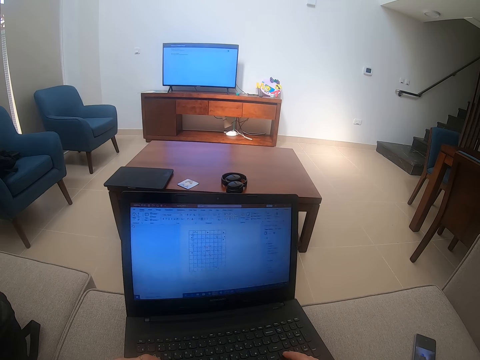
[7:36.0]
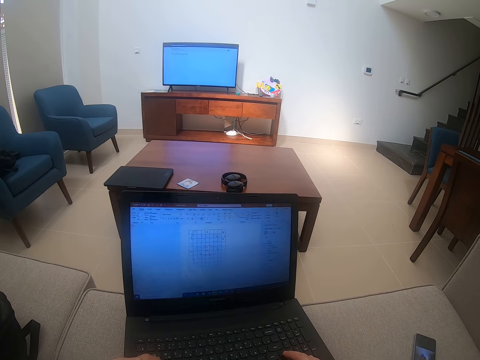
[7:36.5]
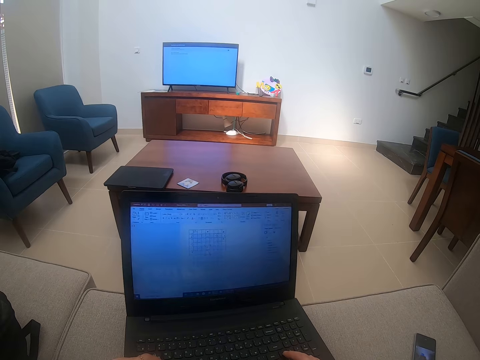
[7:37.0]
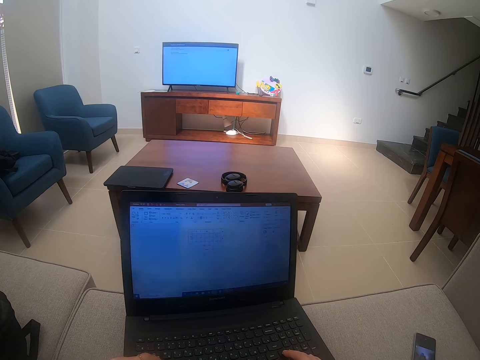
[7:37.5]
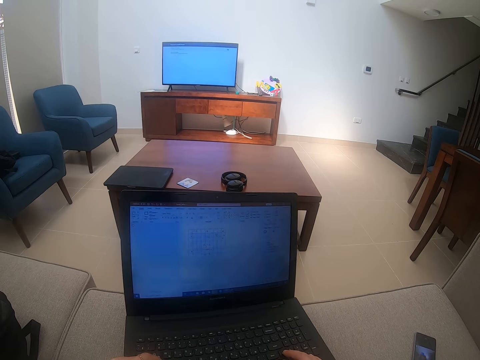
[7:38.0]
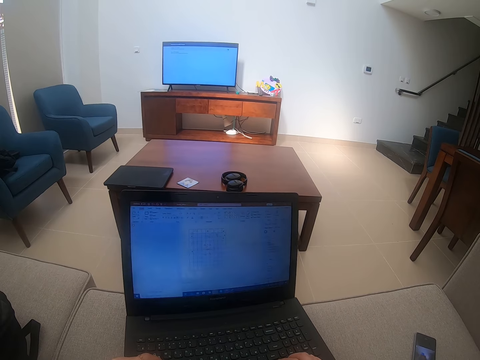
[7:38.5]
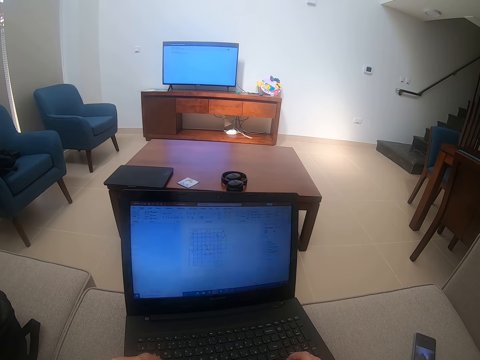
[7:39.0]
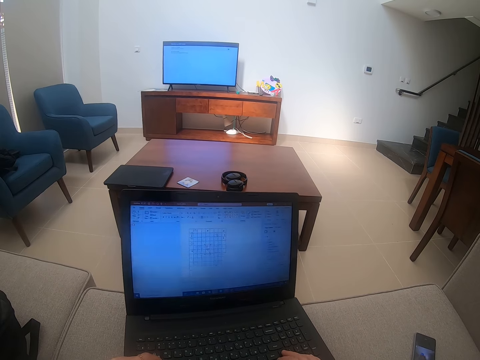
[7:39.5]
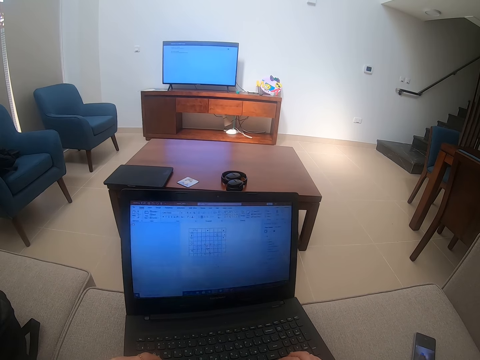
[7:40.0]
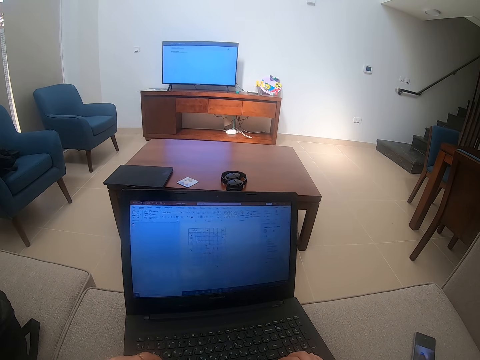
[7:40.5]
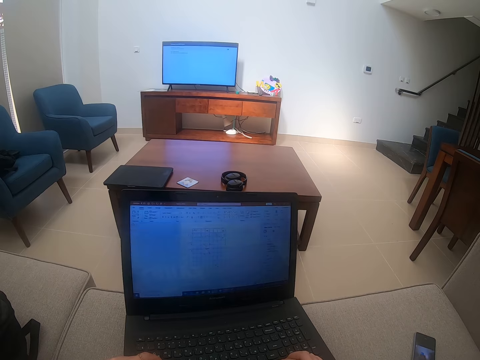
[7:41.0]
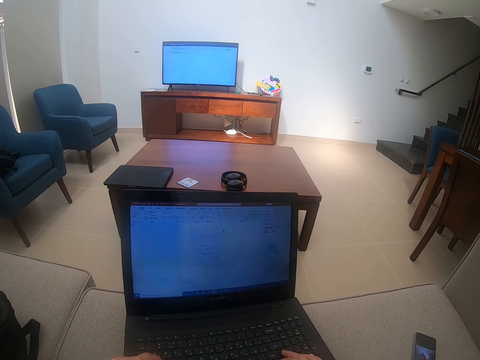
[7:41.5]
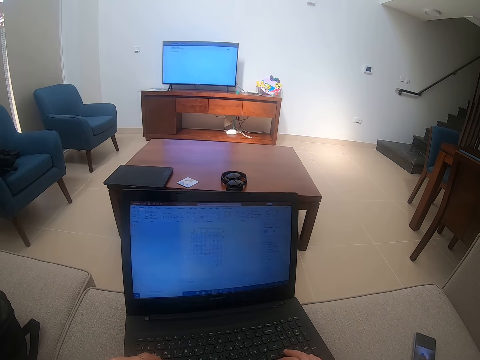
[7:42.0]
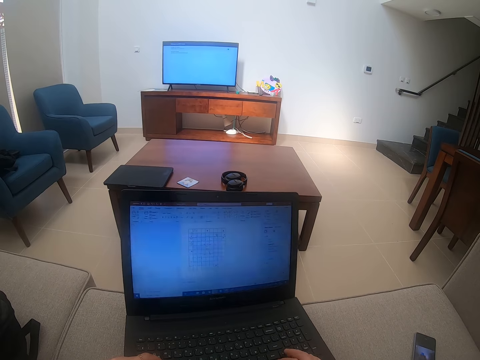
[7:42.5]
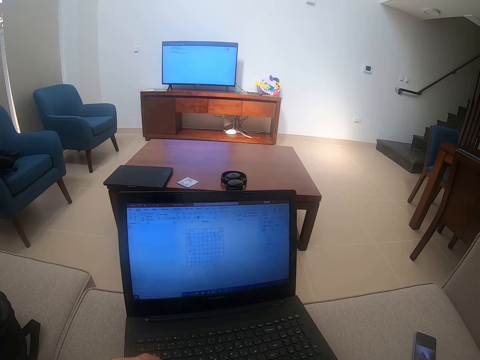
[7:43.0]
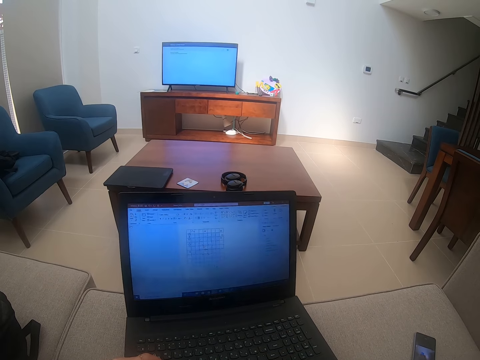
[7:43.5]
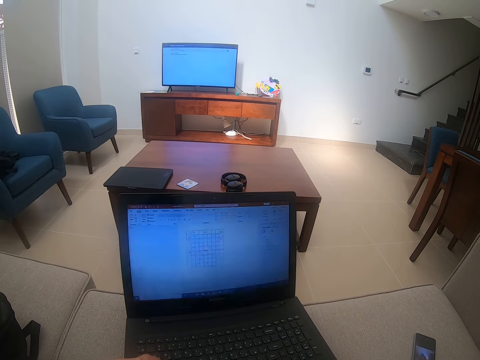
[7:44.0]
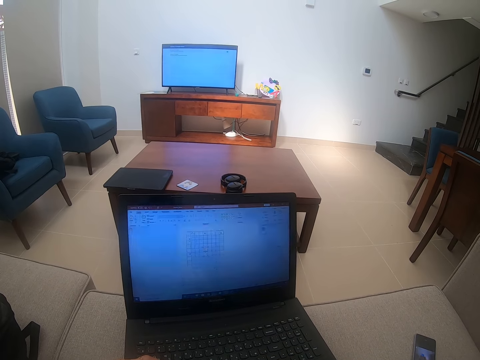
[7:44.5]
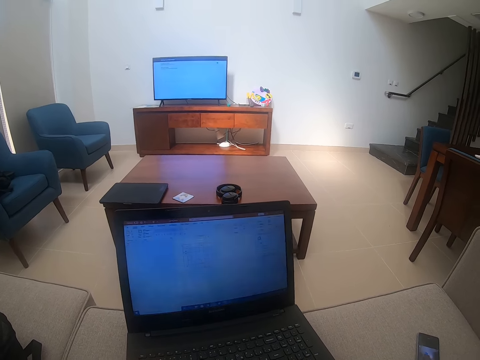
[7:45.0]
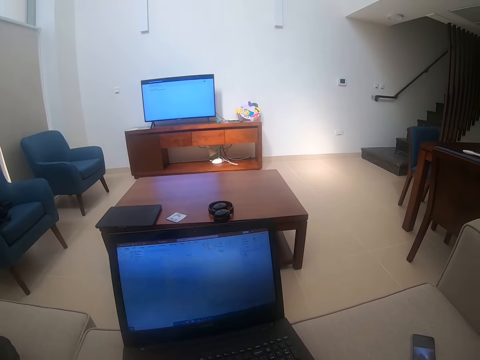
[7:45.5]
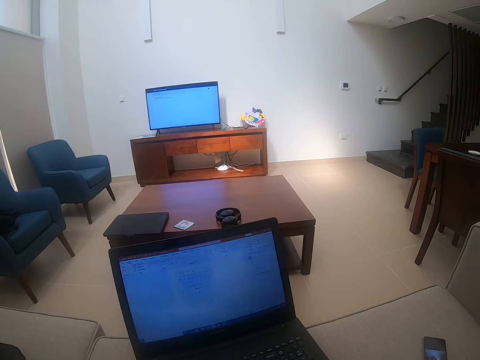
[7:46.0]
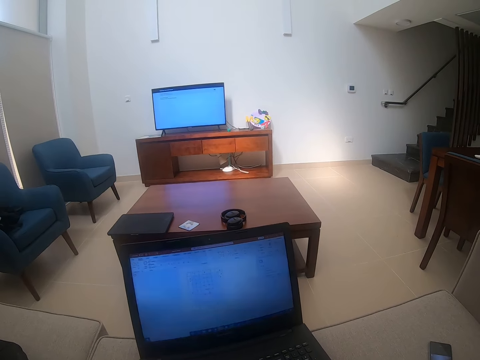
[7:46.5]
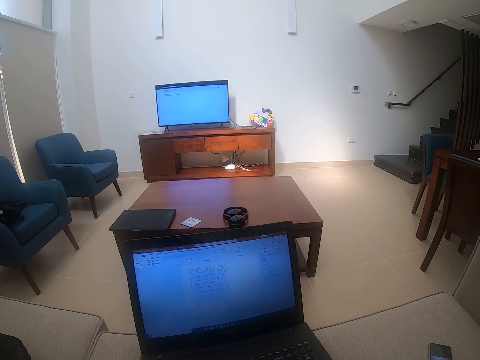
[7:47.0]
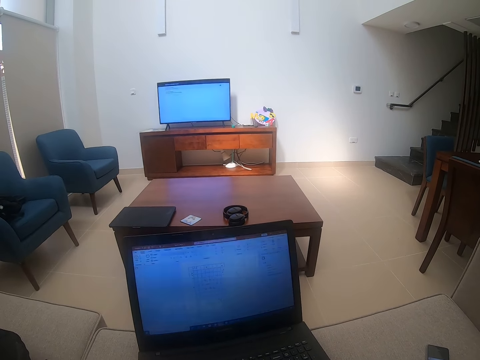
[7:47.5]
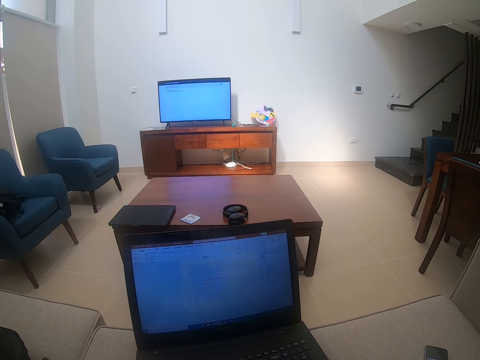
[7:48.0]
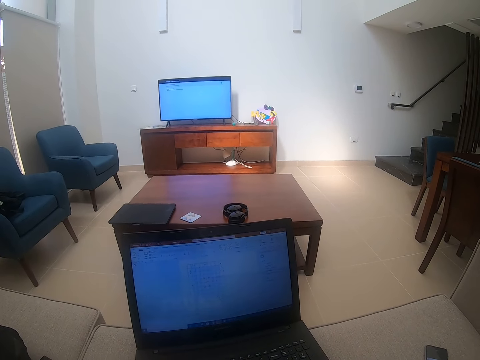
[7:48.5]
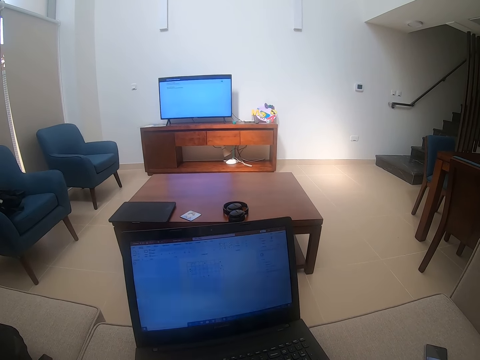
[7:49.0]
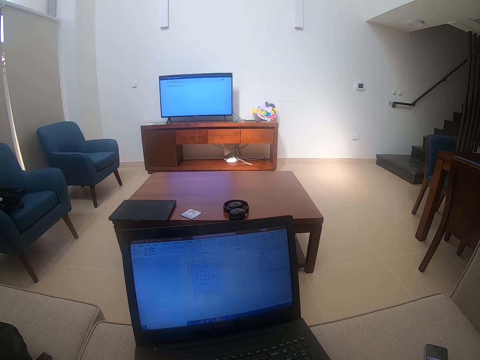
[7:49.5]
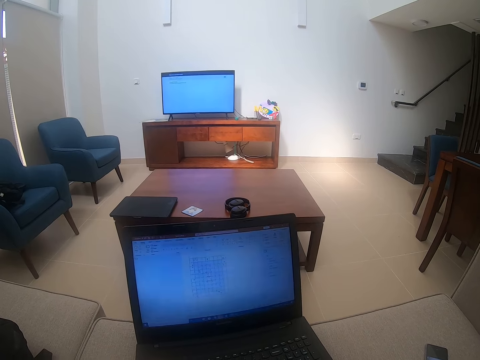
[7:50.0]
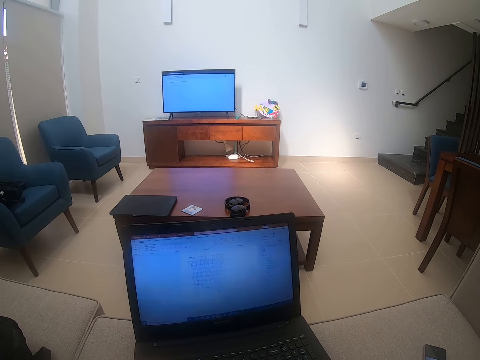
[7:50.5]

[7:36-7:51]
The camera wearer watches the background.

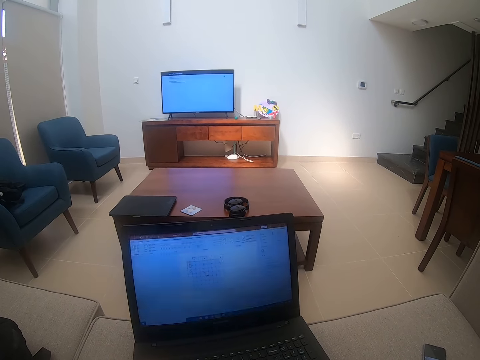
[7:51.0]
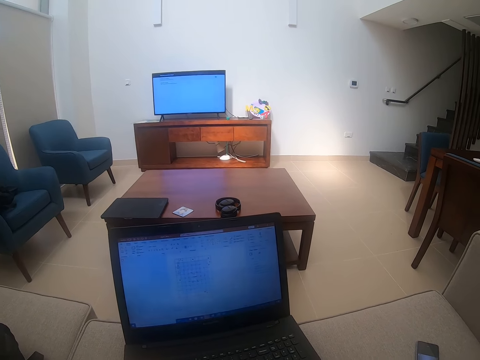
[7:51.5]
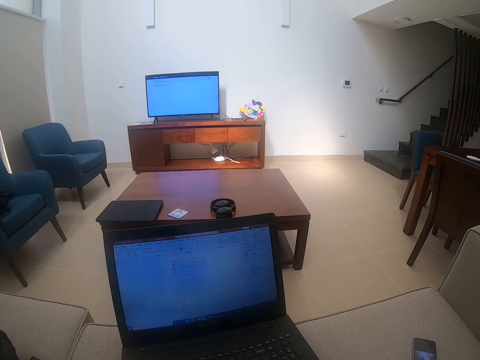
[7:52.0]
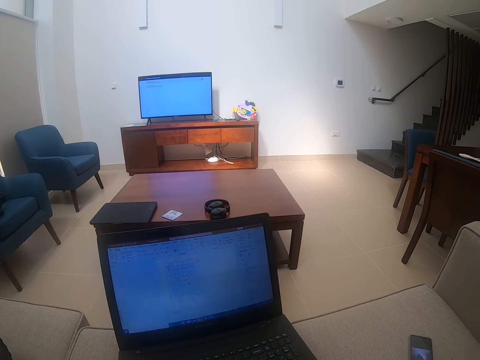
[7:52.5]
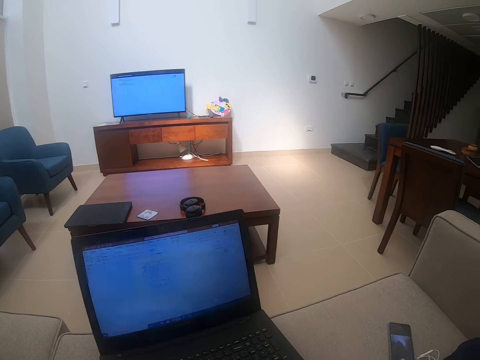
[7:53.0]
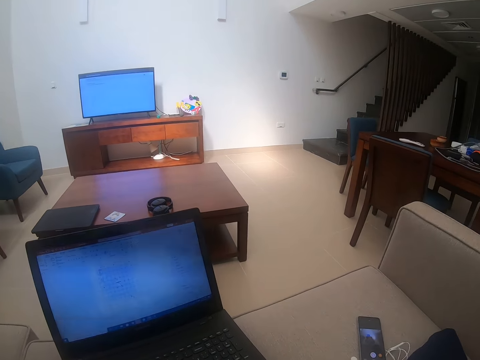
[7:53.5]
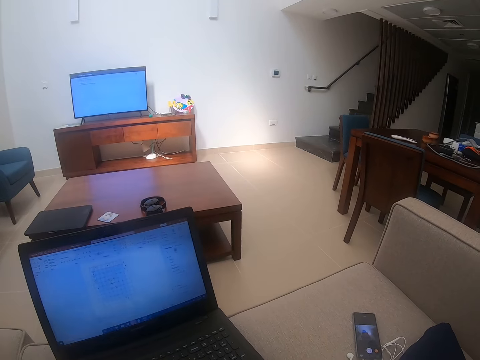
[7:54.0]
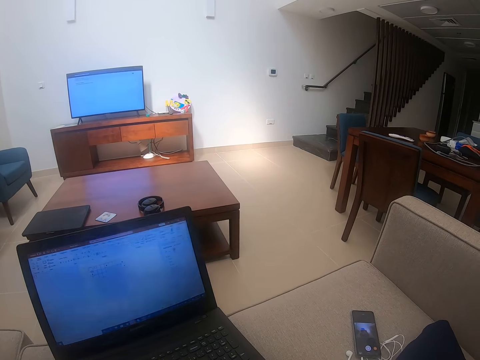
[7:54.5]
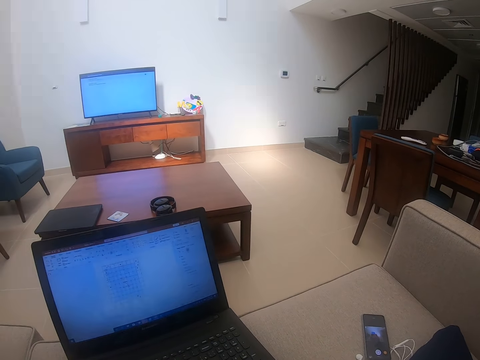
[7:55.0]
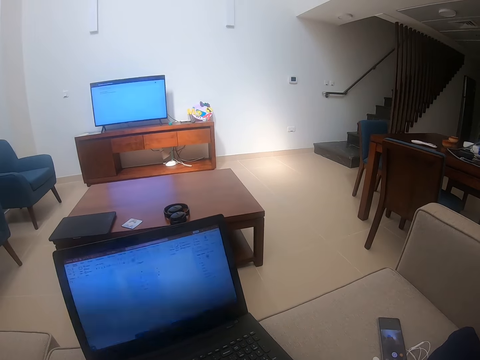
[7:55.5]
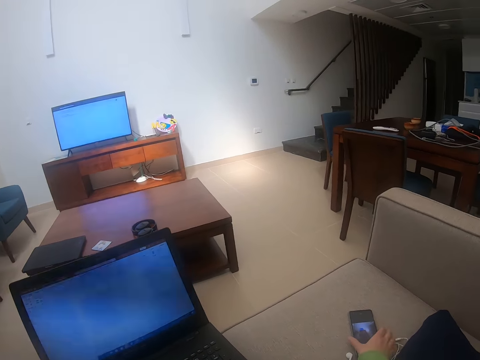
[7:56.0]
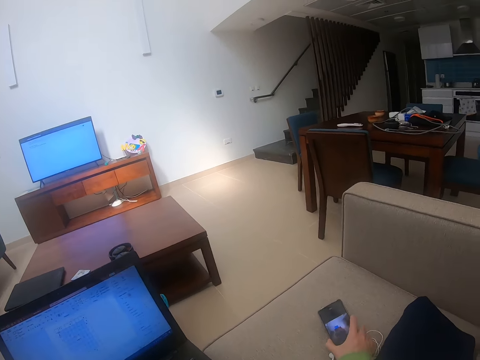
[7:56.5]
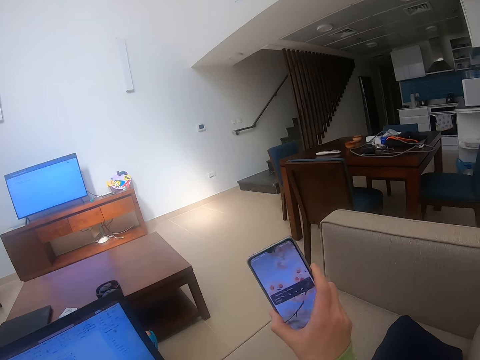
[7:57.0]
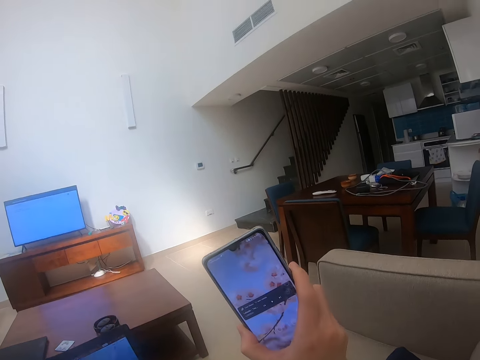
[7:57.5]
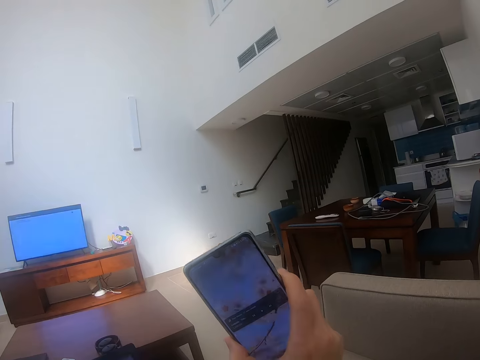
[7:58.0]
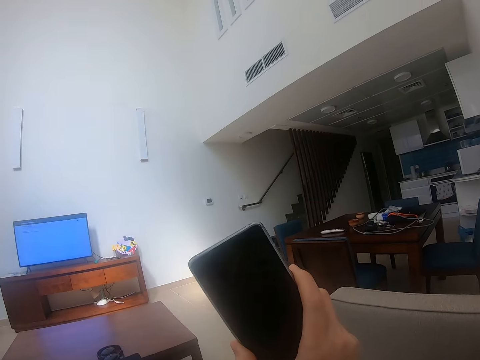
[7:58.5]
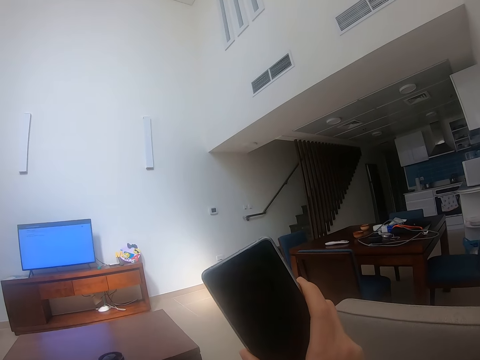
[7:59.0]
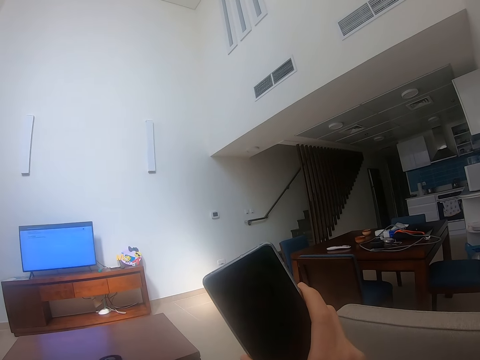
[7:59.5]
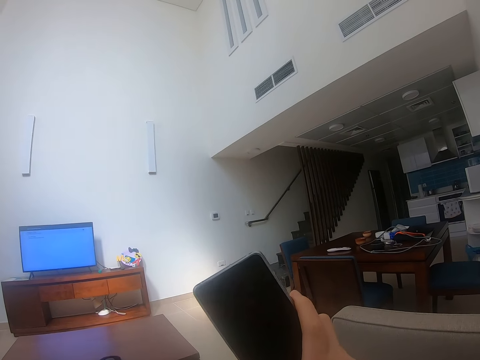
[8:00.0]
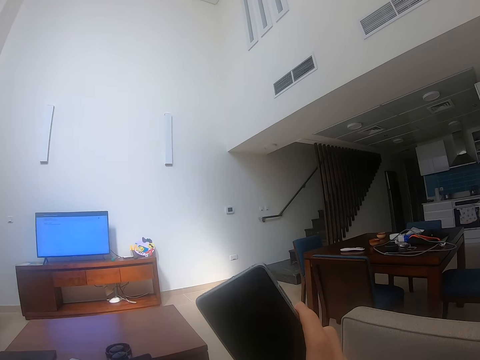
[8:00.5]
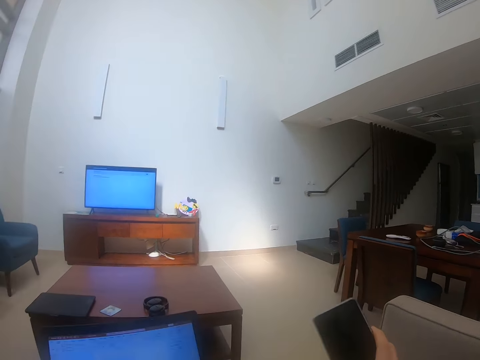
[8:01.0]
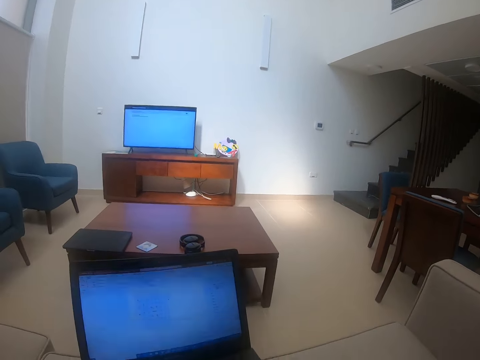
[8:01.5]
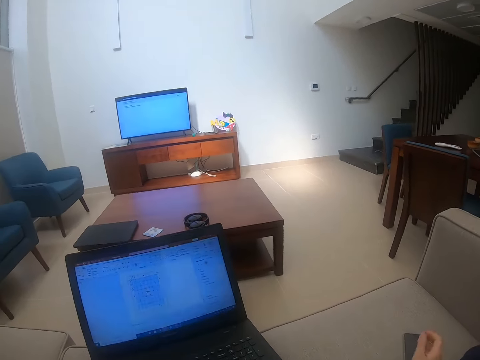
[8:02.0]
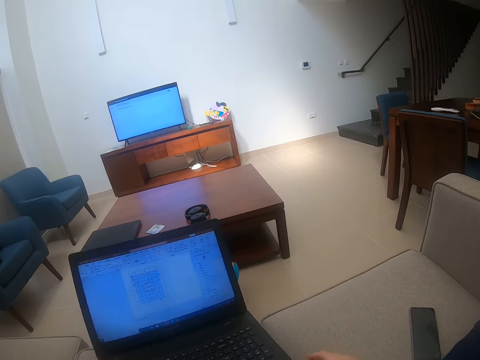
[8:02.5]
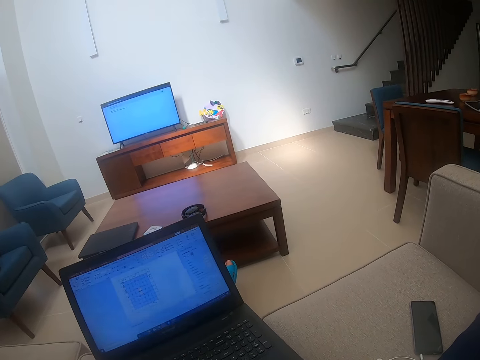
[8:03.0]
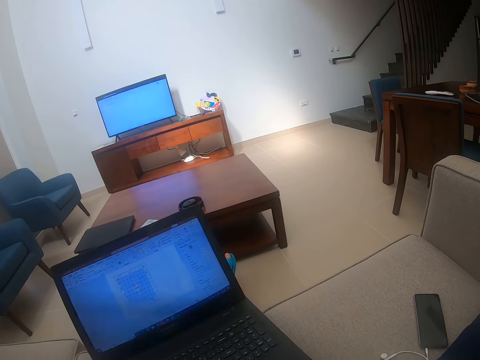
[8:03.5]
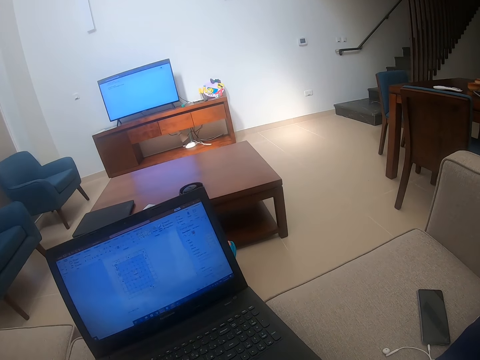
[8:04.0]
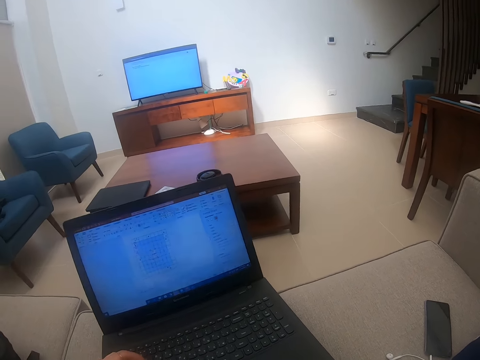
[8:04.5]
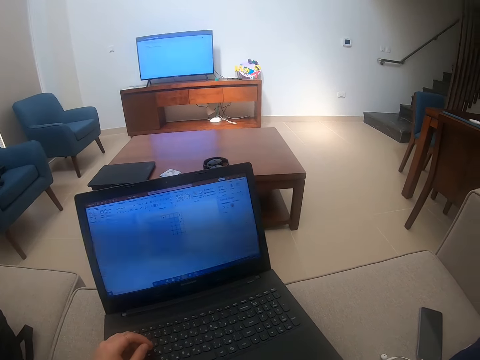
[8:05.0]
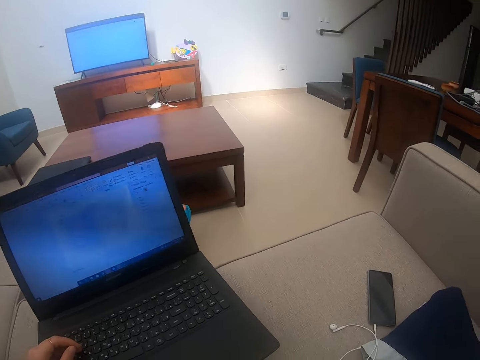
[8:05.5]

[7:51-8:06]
The camera wearer touches the phone. They lift up the phone, look at the phone, and place the phone on the table.
